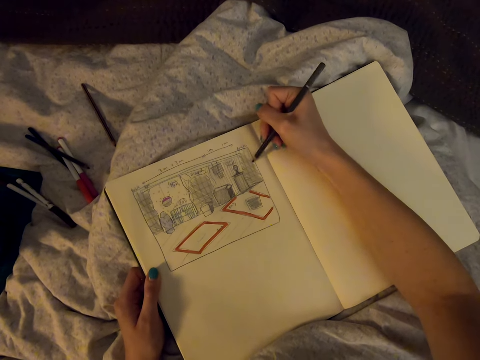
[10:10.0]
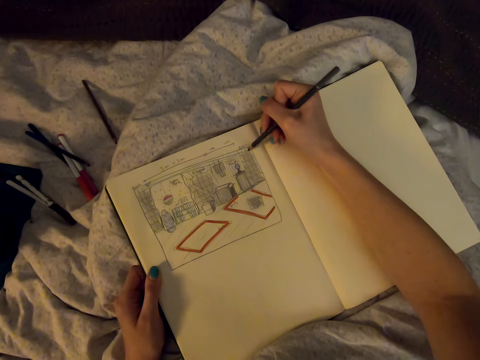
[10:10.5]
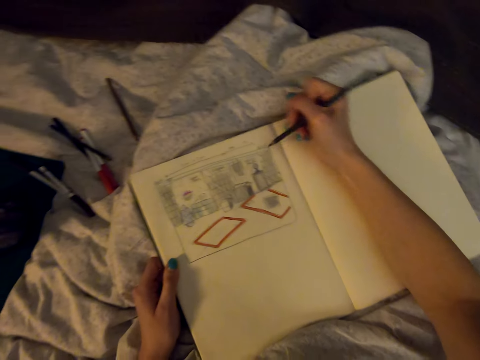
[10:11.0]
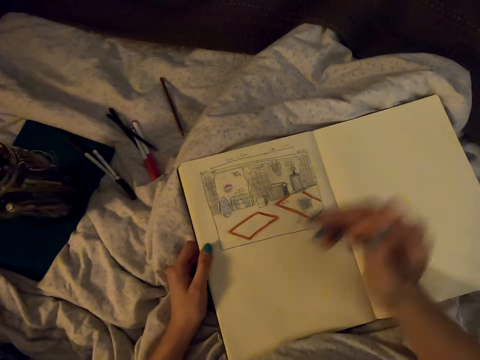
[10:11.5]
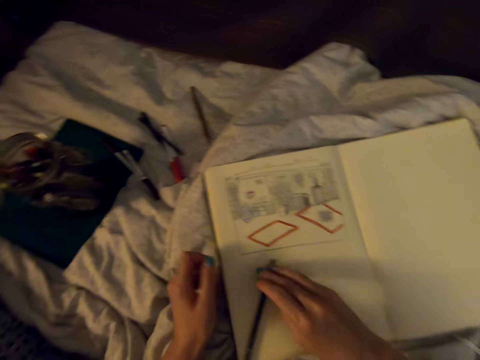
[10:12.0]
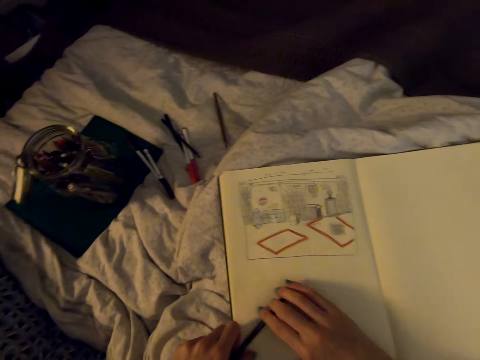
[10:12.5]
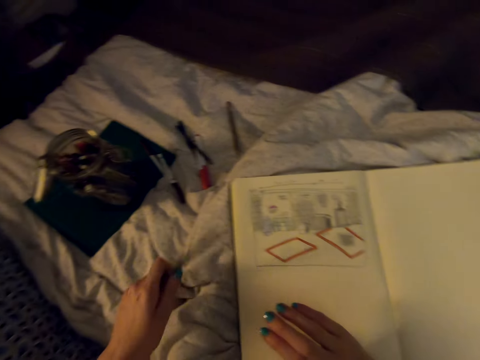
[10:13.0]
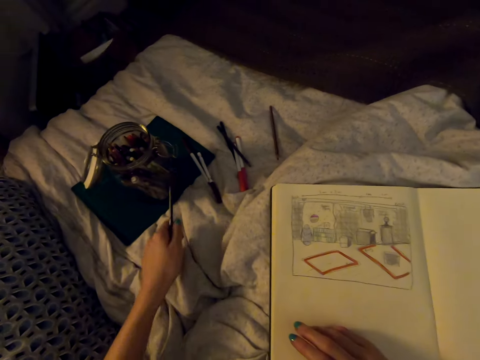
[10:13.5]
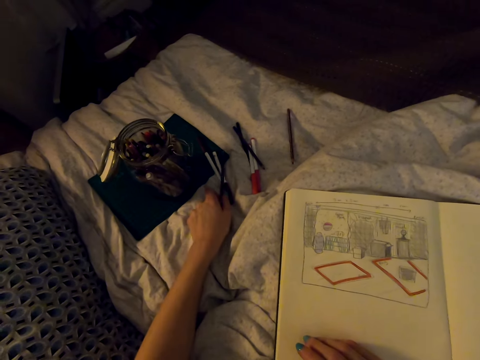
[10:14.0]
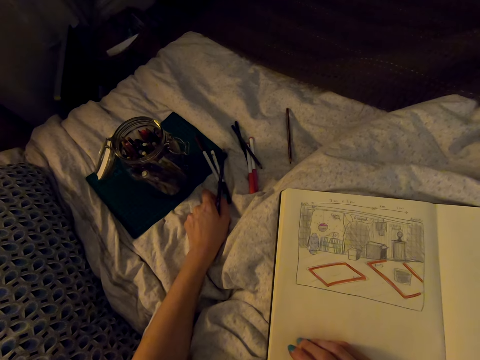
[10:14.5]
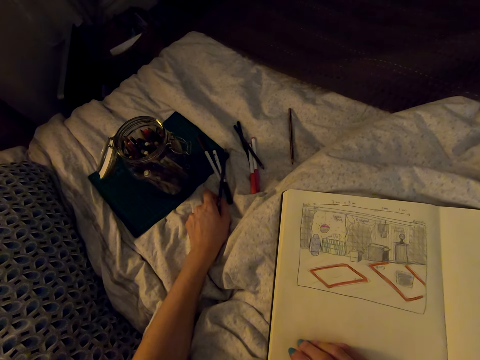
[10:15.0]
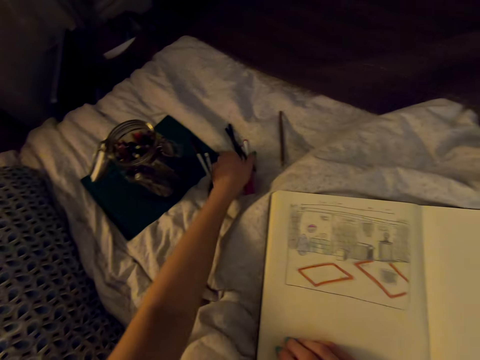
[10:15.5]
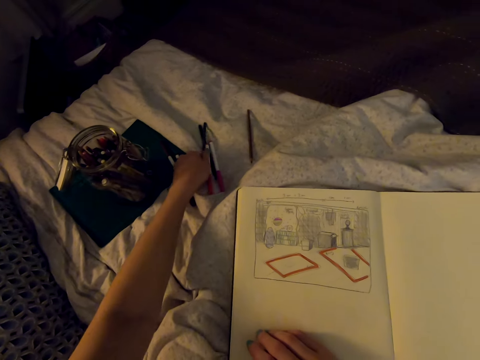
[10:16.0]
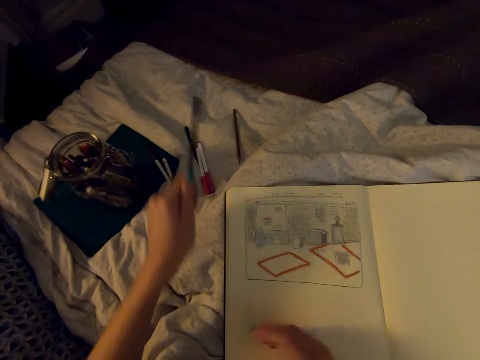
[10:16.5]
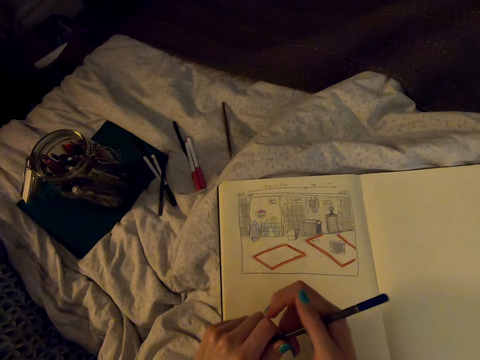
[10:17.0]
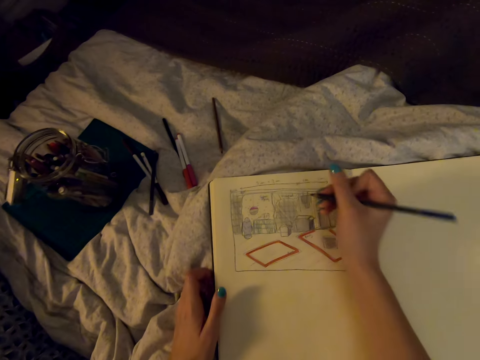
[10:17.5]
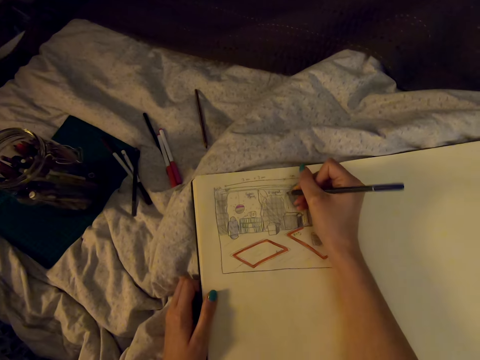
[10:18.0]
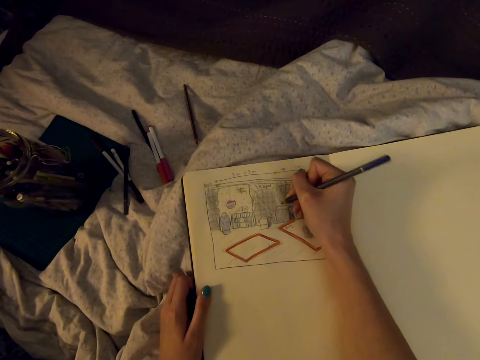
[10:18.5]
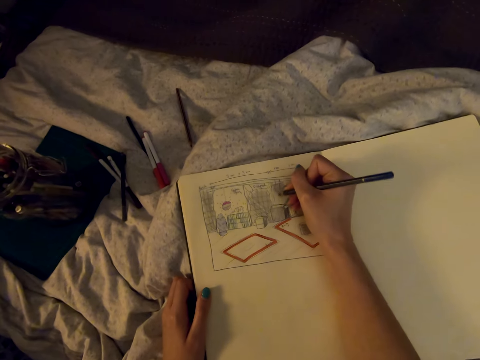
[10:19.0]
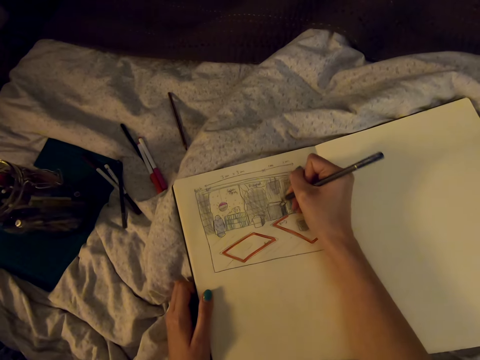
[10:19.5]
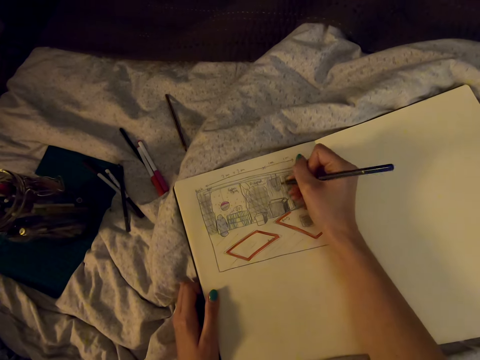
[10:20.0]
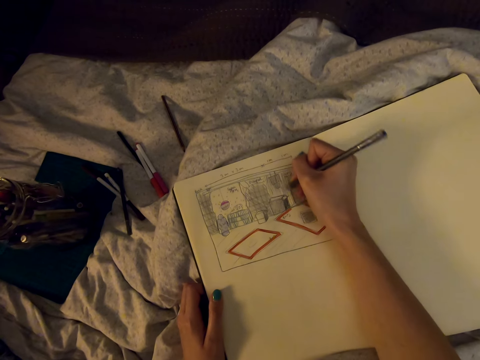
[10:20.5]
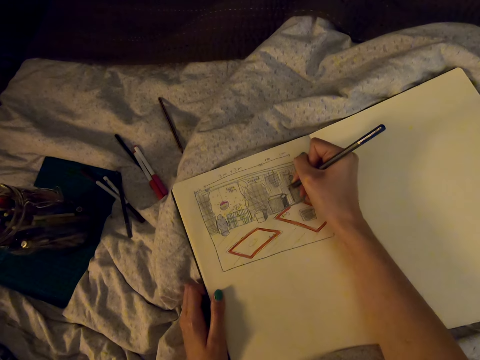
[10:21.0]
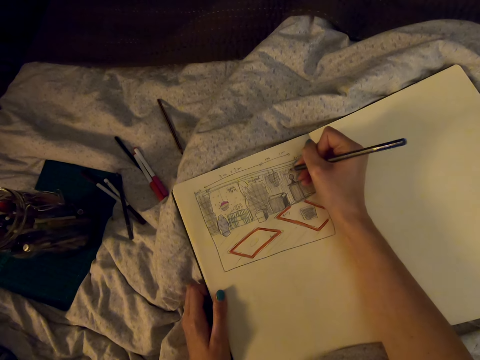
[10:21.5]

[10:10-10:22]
The camera wearer paints on the diagram. They put the pencil down. They pick up the pencil, remove the pencil cap, and draw on the book with the pencil.

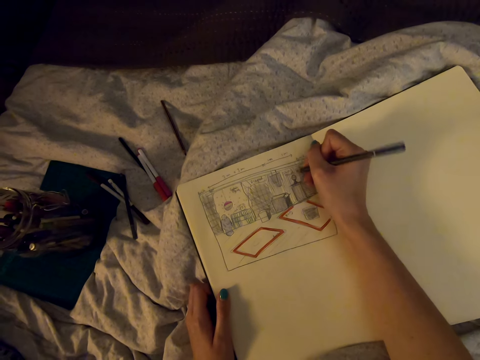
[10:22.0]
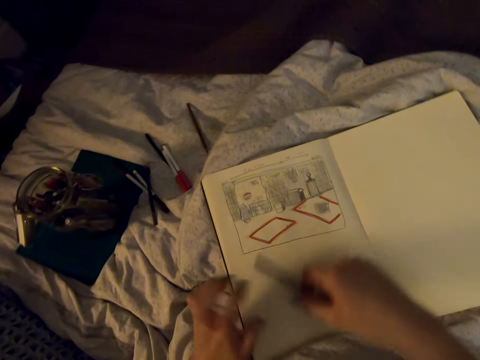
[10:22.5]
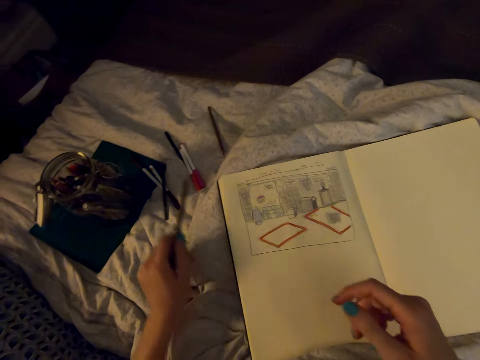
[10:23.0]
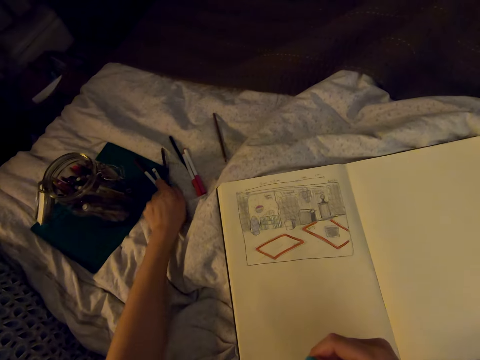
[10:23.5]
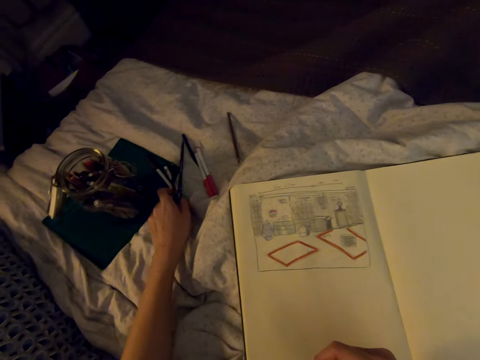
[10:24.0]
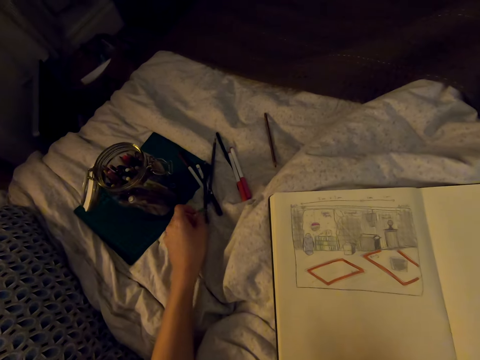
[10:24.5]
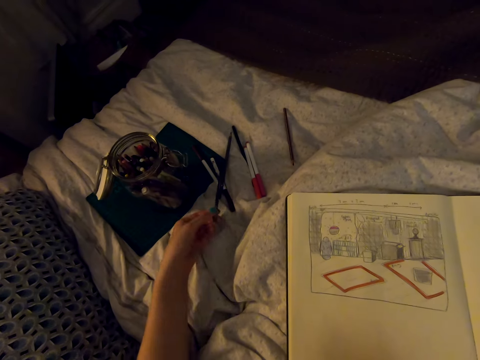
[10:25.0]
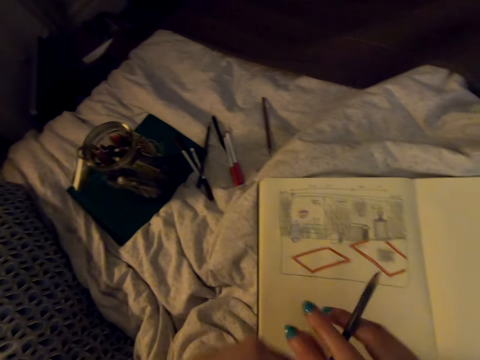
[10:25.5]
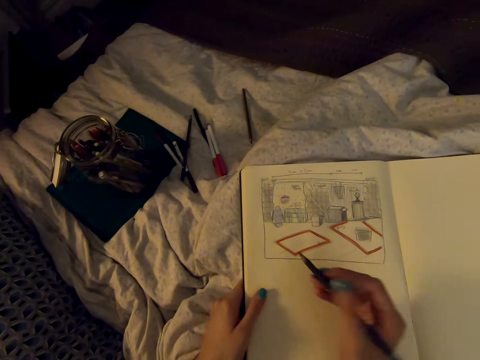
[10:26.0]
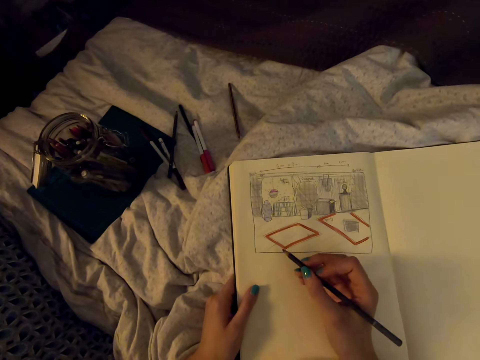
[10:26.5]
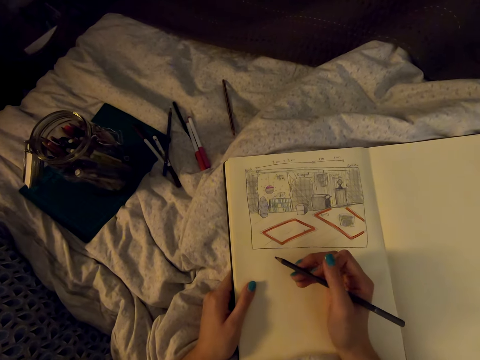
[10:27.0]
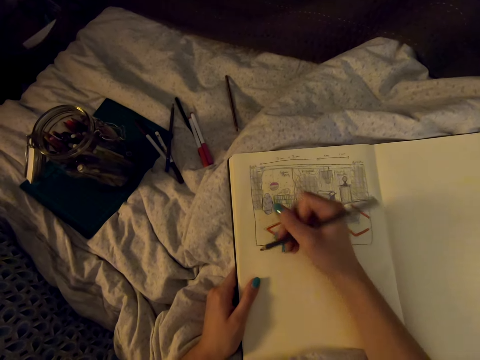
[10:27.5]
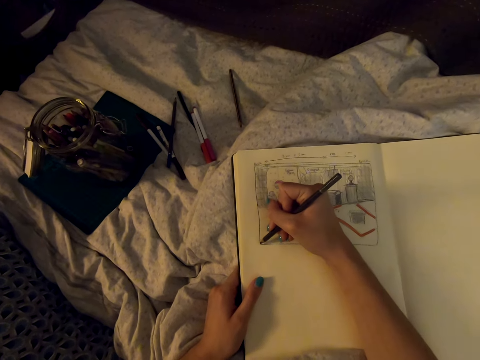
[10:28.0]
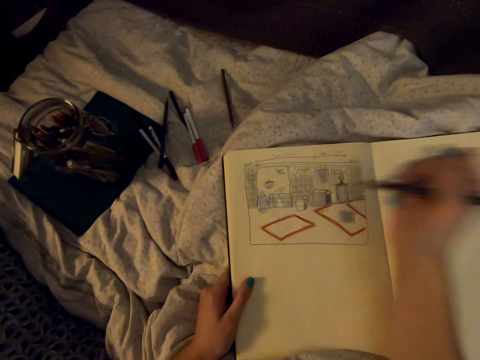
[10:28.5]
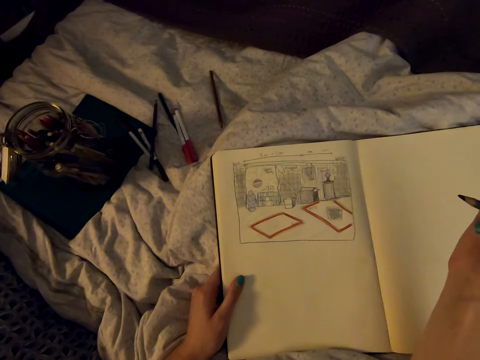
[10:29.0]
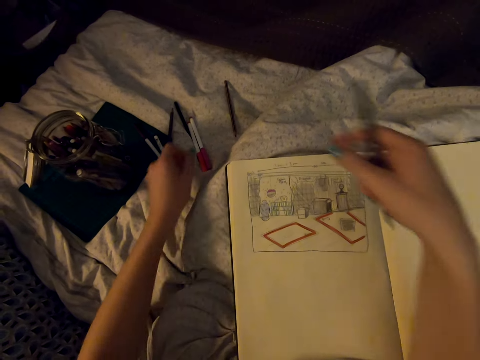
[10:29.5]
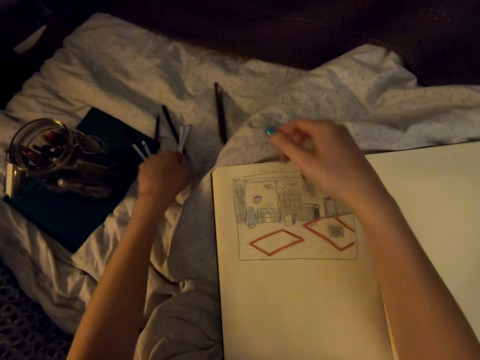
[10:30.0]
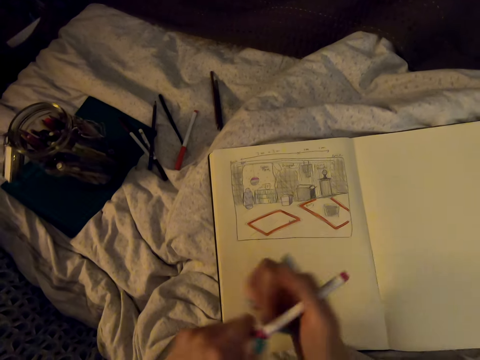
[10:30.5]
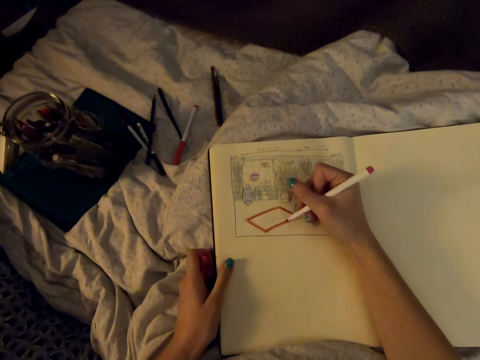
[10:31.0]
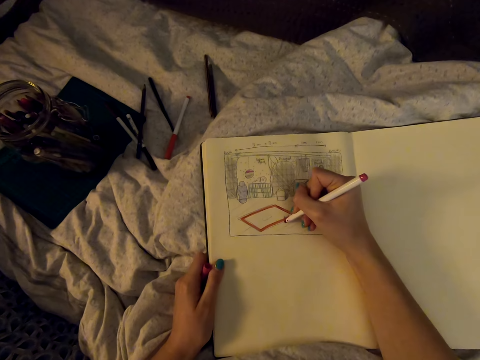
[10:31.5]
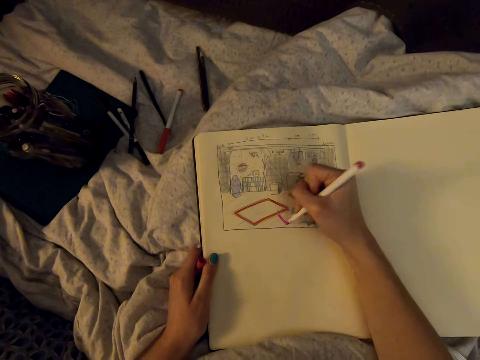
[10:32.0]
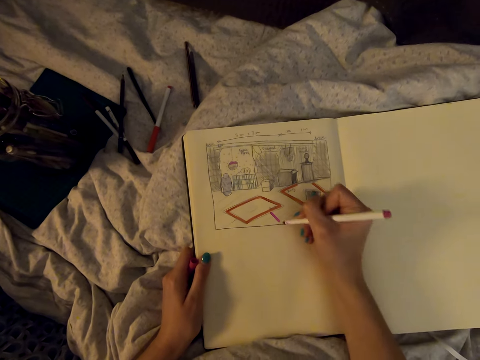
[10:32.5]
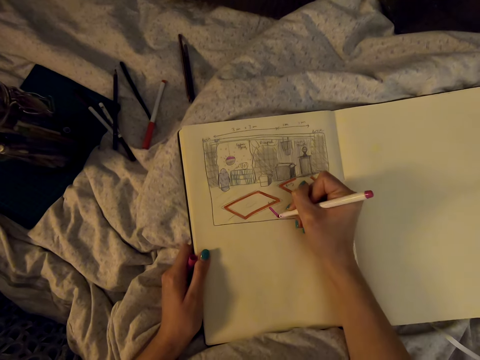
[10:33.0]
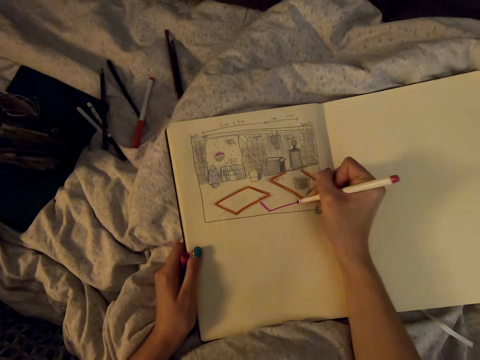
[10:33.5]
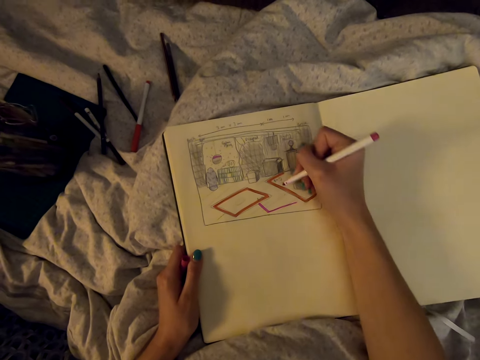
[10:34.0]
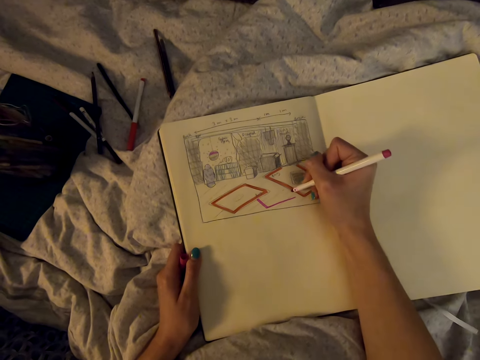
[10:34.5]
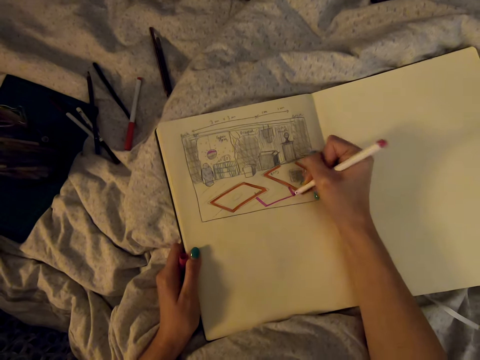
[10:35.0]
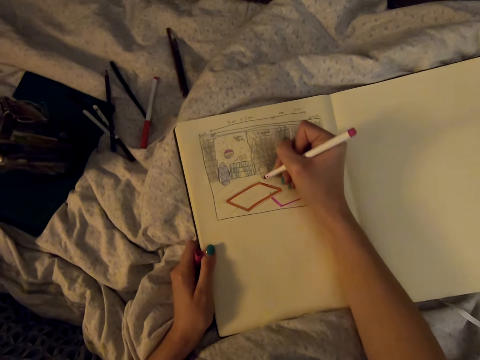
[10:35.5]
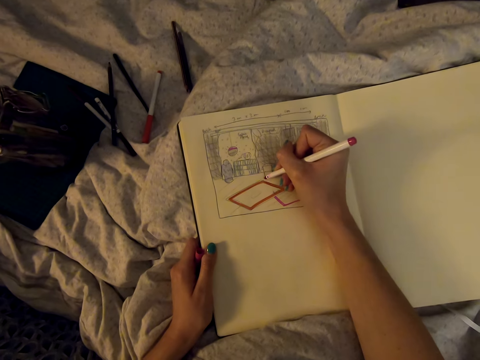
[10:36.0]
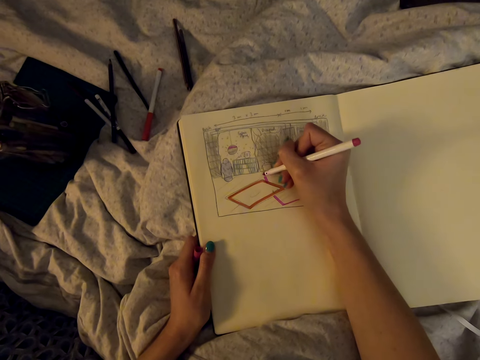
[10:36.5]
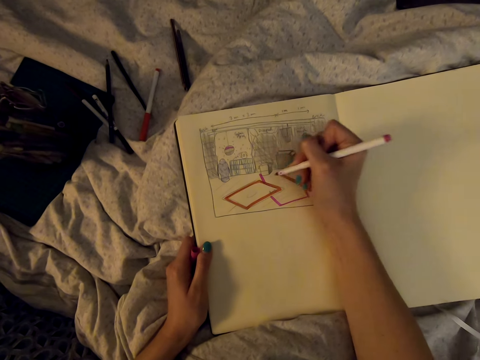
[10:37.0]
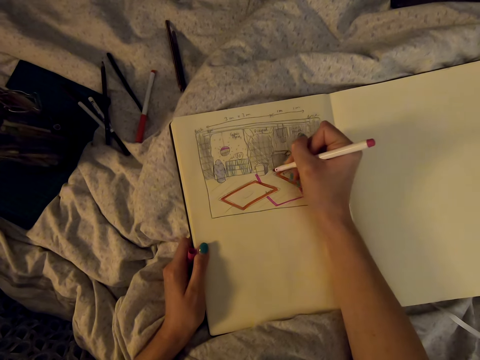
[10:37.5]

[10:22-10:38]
The camera wearer draws on the diagram. She puts the pencil down. She picks up the pencil and holds the pencil in her hand. She points the pencil on the diagram. She picks up a marker pen and puts the pencil down. She draws on the book with the marker pen.
